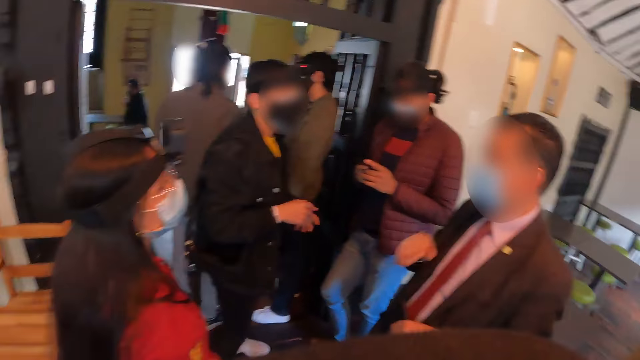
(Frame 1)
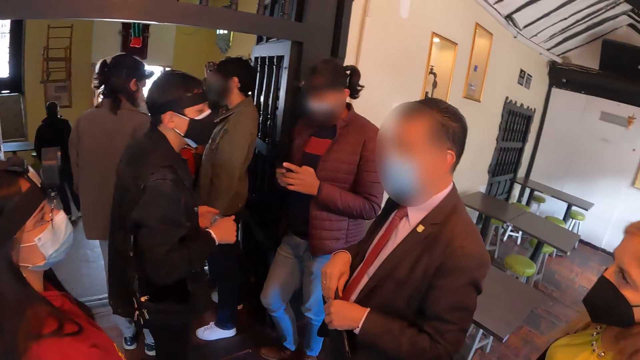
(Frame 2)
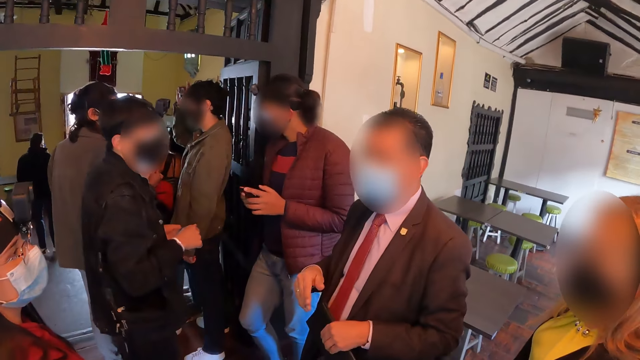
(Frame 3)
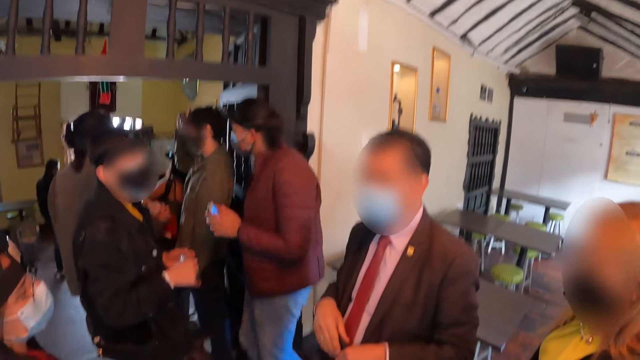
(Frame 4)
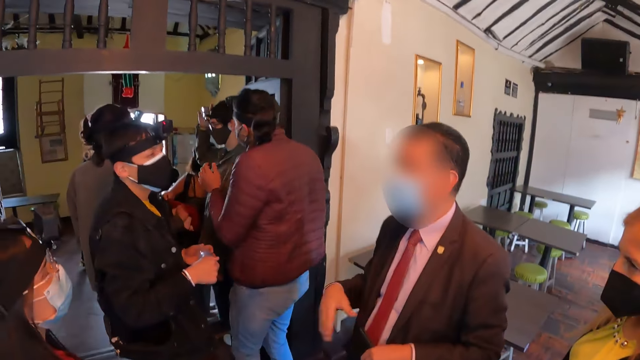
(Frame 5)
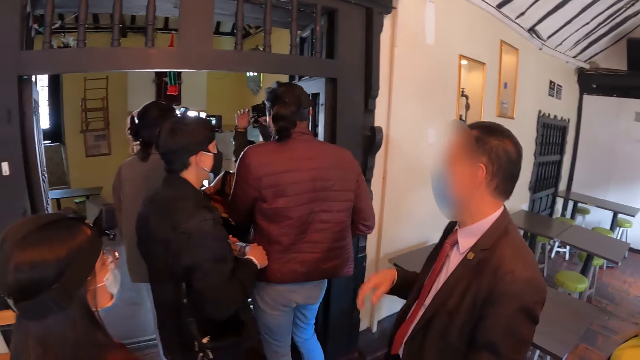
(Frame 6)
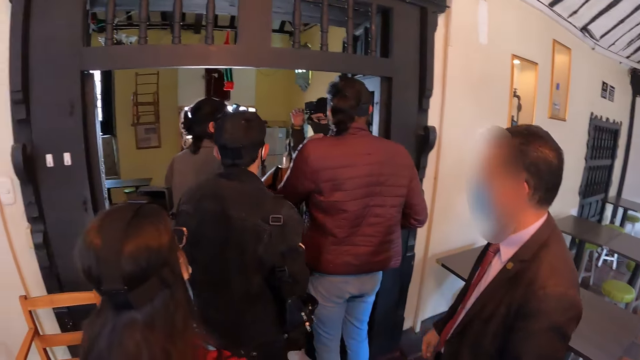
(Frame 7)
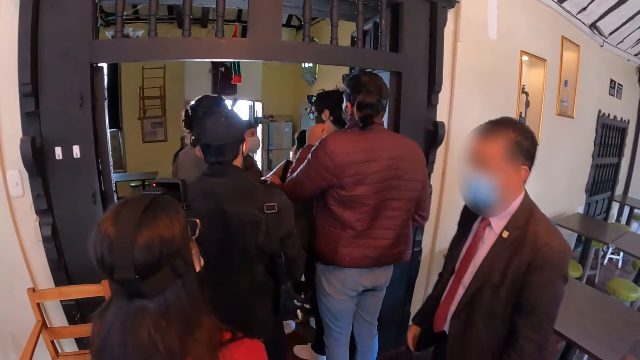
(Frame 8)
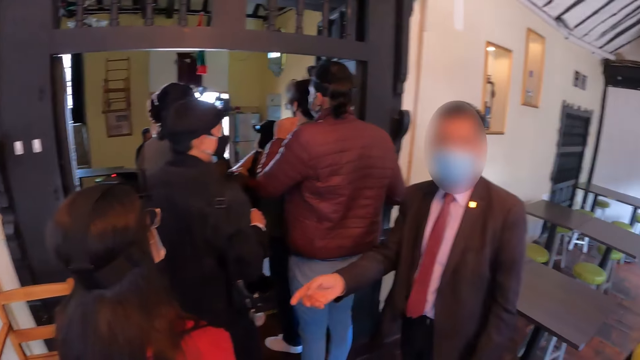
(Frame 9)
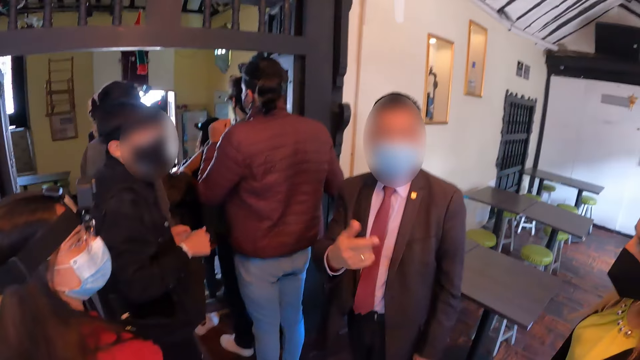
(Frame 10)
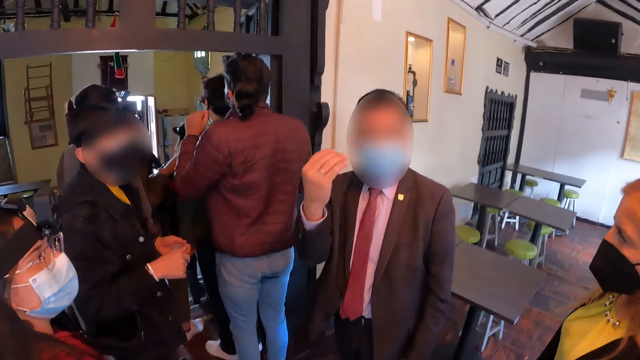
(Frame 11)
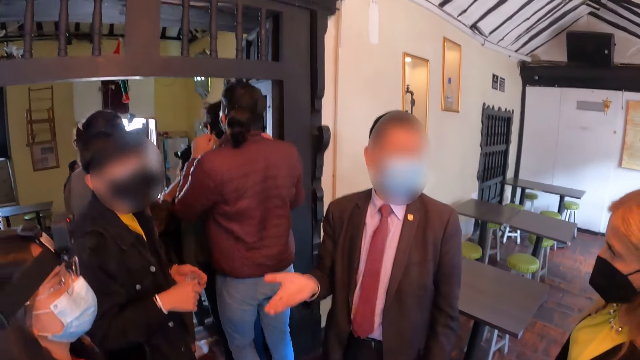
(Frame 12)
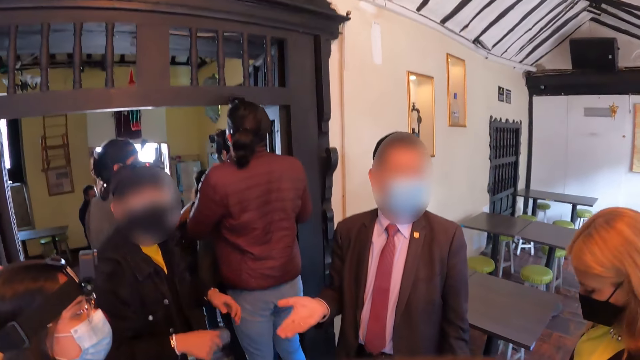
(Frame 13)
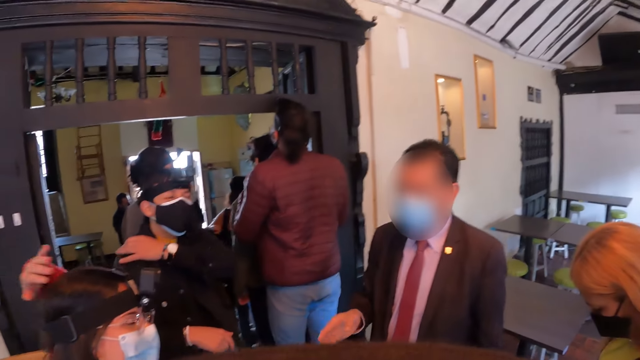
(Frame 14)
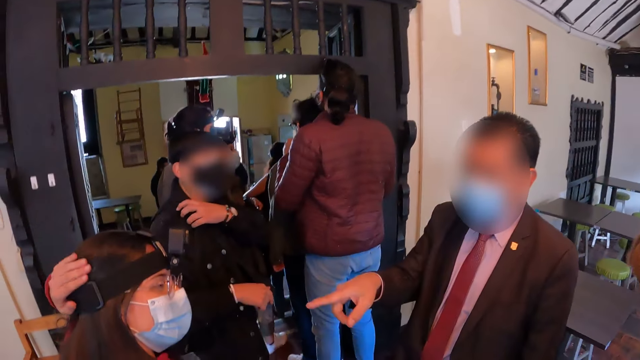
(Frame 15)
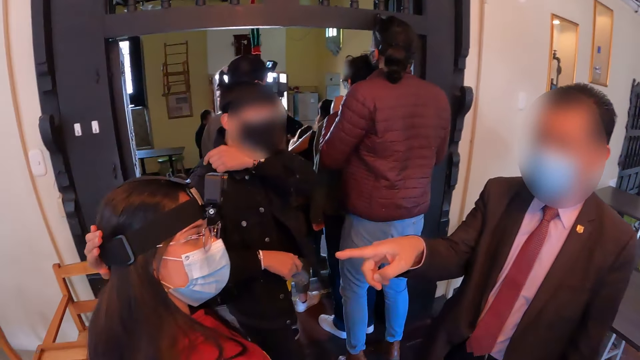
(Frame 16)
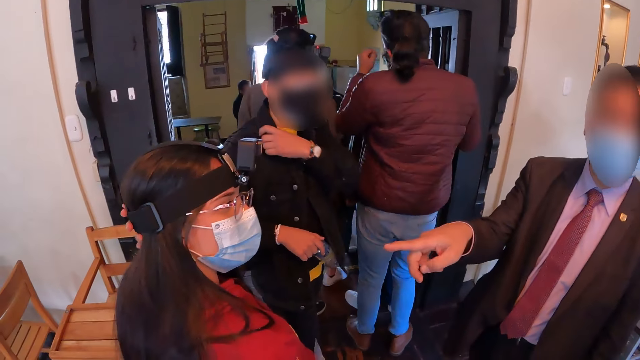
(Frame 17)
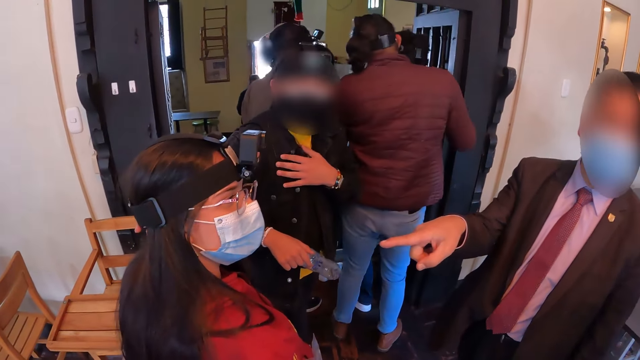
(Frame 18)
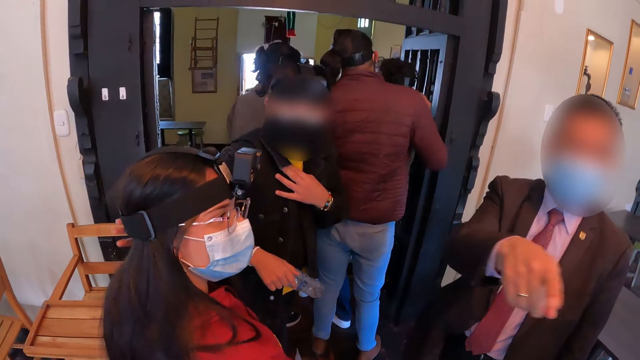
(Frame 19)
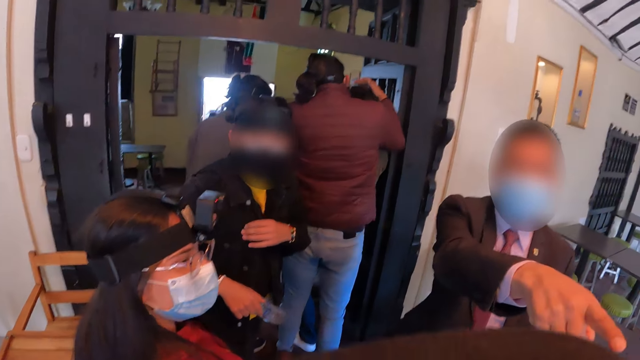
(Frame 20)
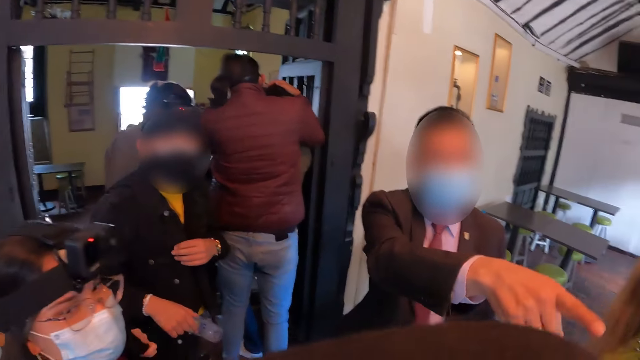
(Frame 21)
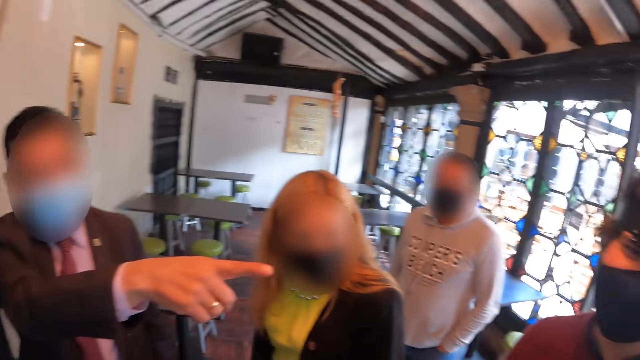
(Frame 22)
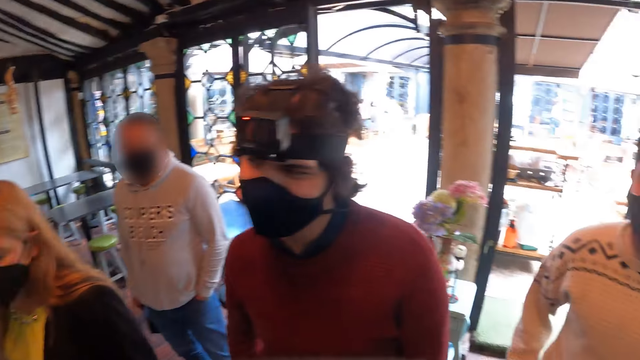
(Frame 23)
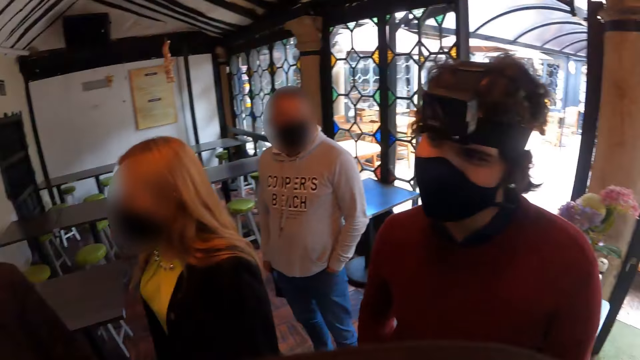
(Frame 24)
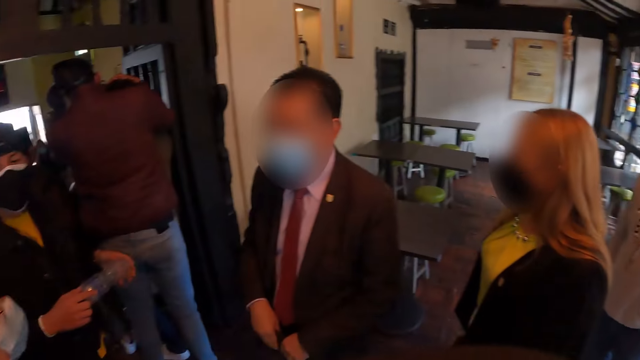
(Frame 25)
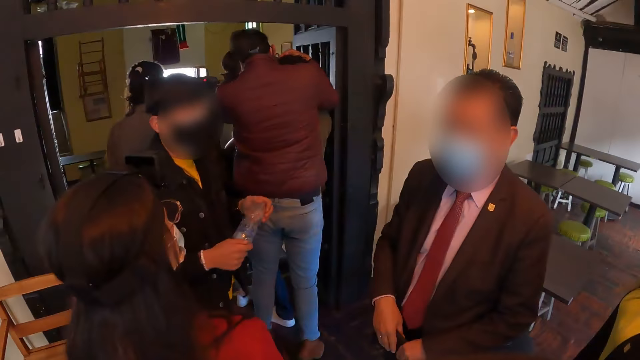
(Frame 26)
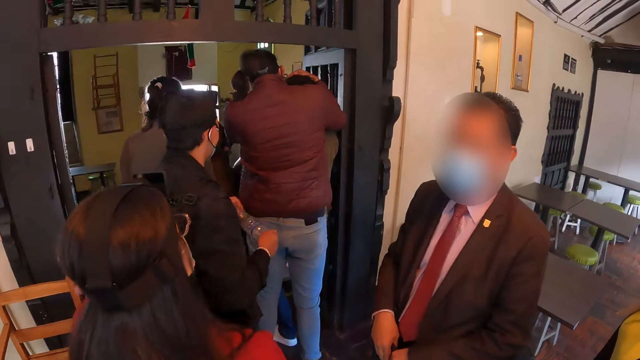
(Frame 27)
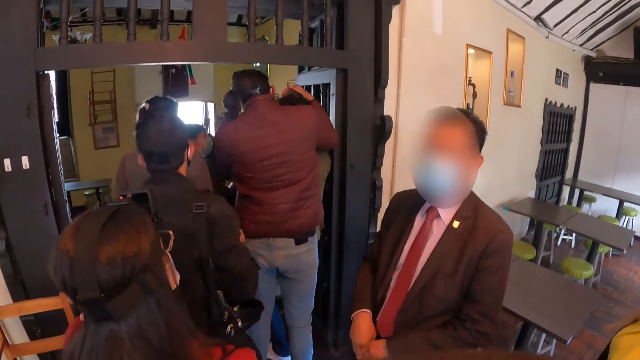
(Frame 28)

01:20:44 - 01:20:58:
A man points at a woman. The man points at another man.

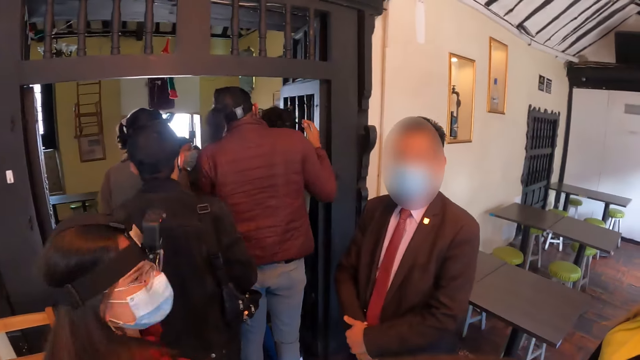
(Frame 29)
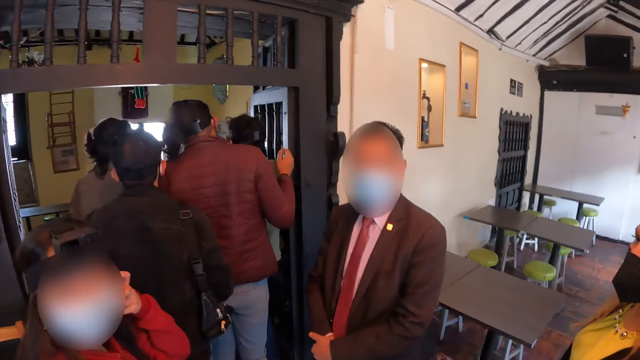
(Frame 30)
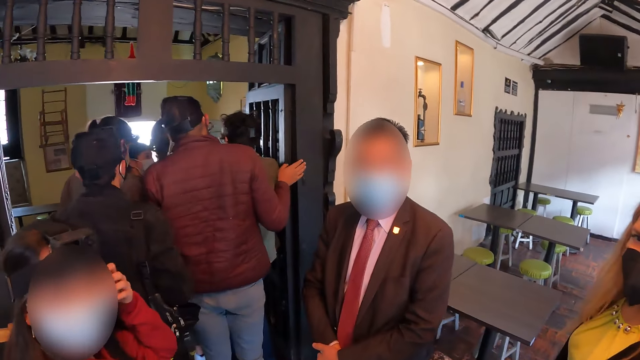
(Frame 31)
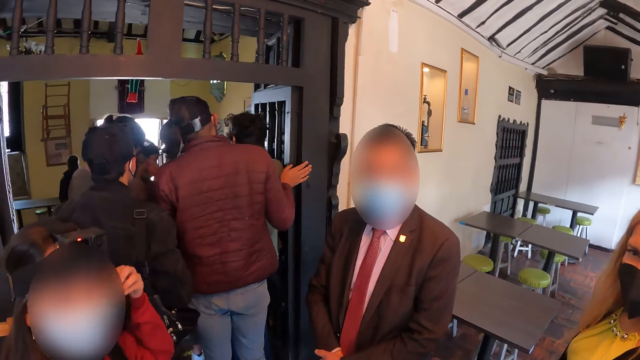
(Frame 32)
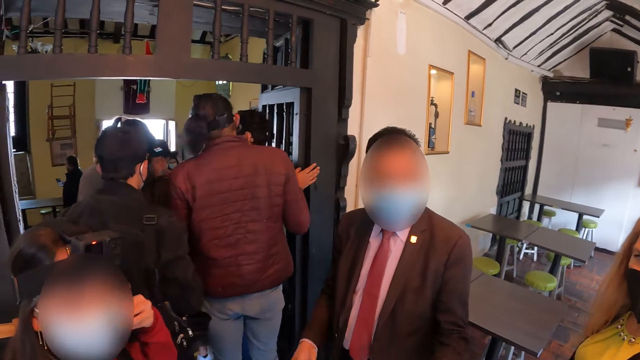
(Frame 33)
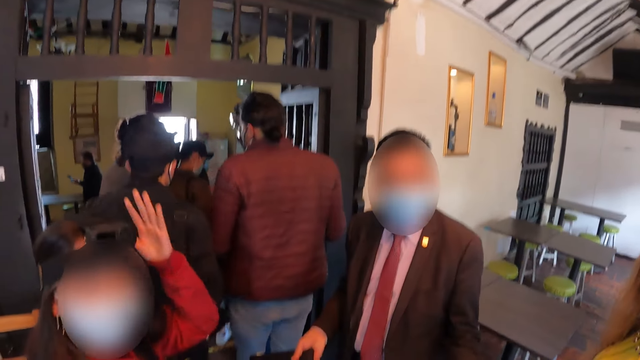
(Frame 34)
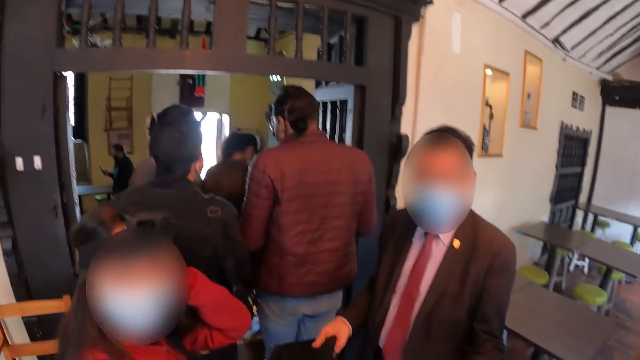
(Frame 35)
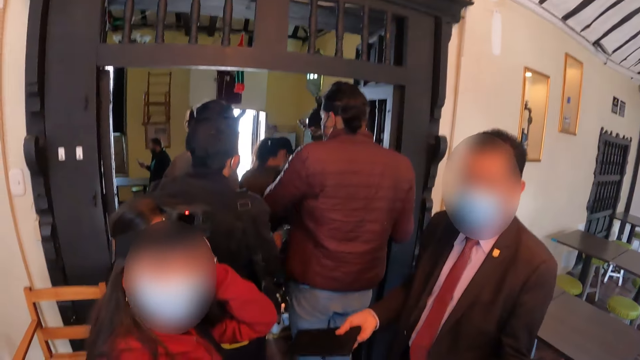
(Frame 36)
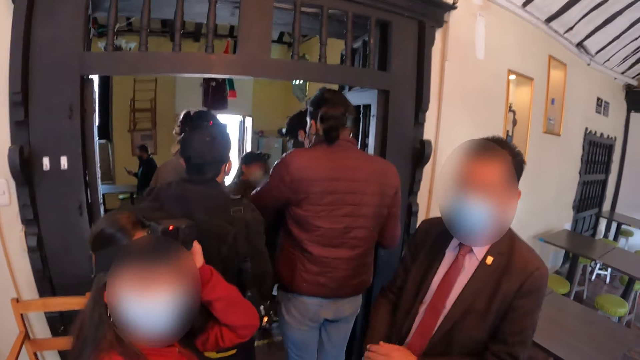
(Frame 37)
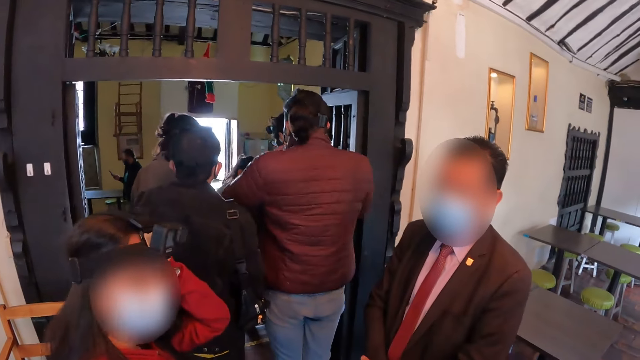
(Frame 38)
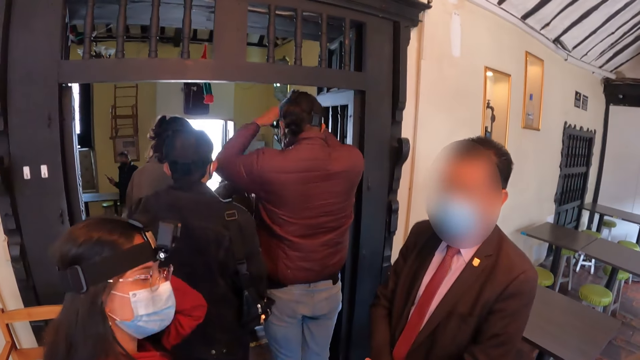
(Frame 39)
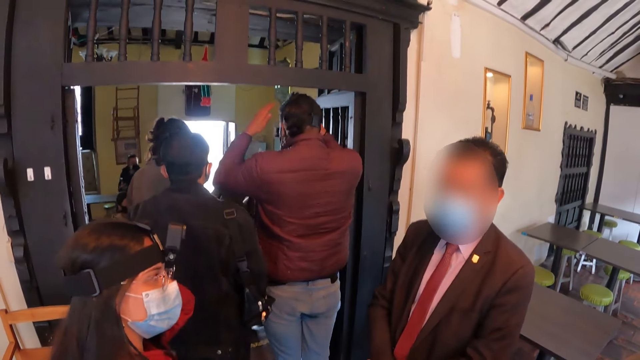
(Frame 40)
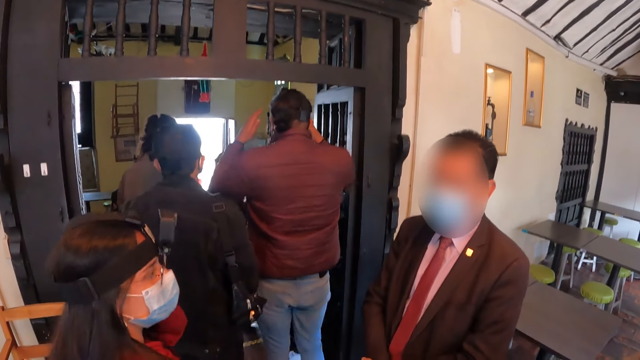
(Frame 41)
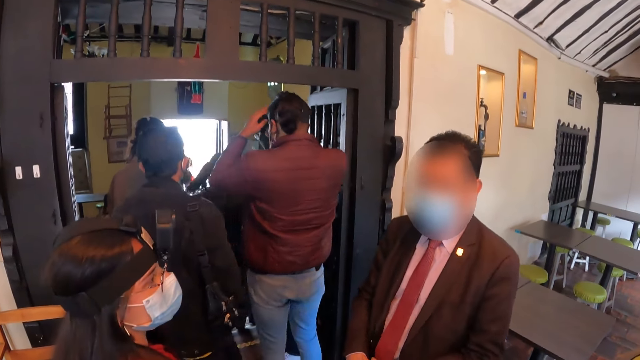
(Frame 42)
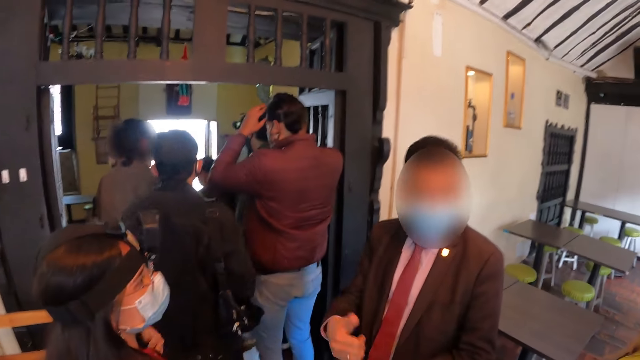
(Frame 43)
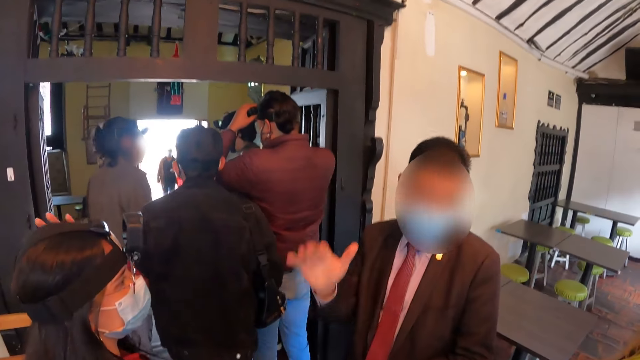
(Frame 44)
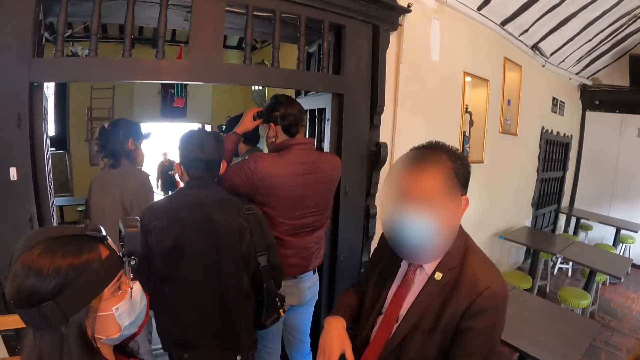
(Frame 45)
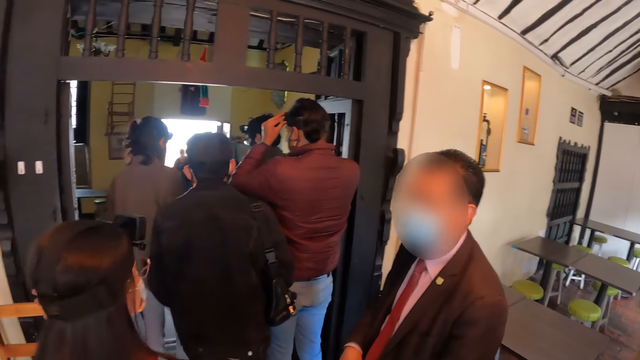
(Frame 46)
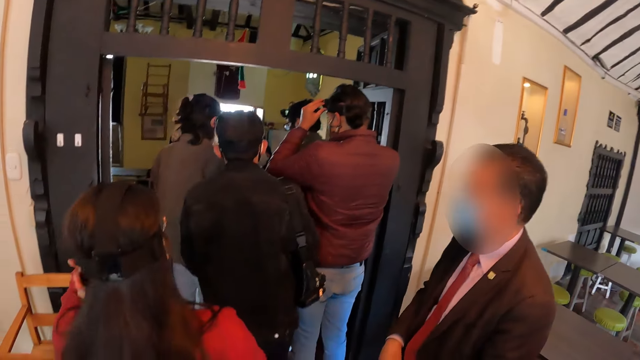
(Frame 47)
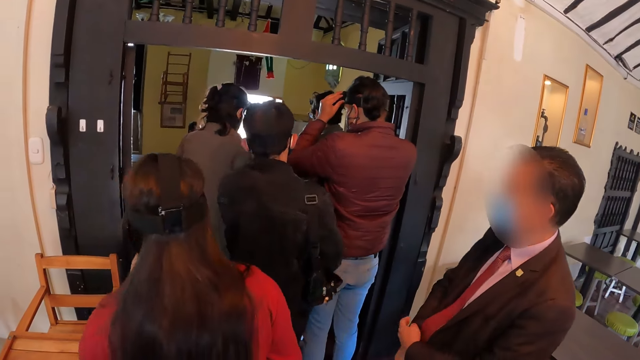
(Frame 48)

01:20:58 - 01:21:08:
A woman pulls her hair with her hand.
